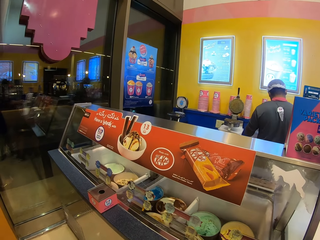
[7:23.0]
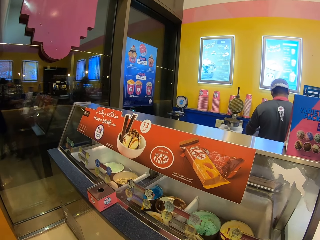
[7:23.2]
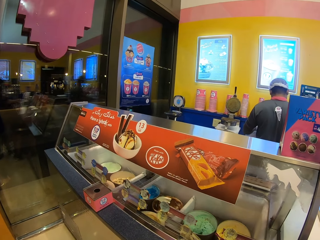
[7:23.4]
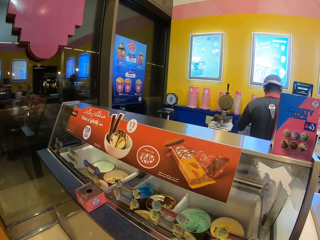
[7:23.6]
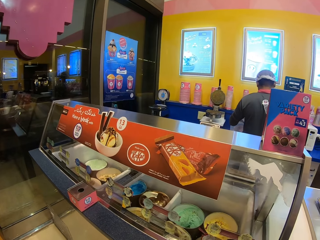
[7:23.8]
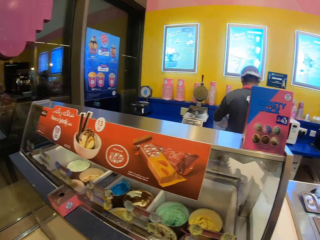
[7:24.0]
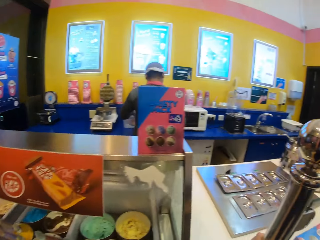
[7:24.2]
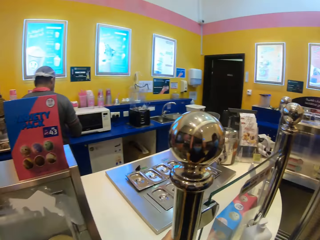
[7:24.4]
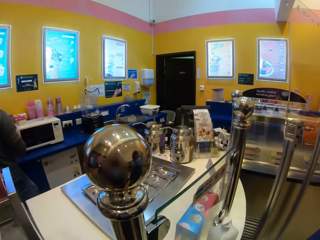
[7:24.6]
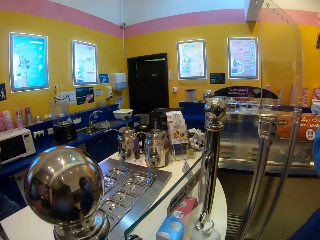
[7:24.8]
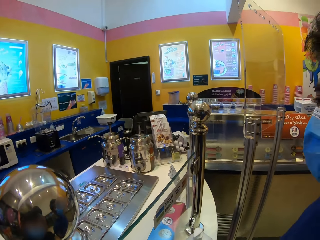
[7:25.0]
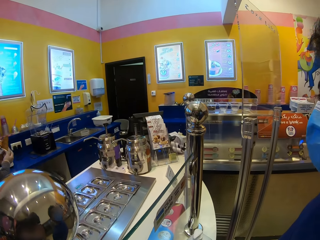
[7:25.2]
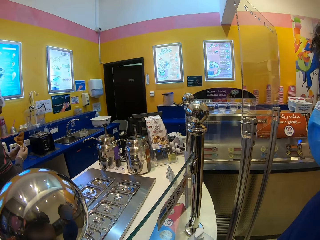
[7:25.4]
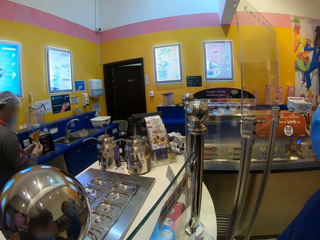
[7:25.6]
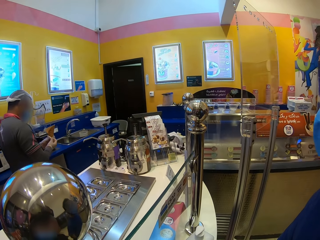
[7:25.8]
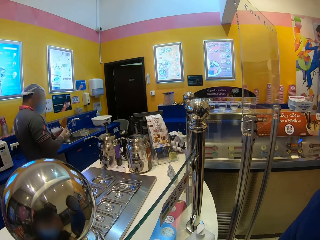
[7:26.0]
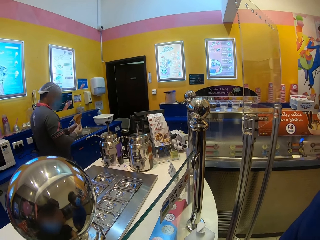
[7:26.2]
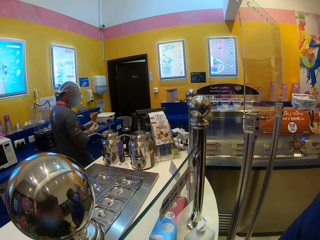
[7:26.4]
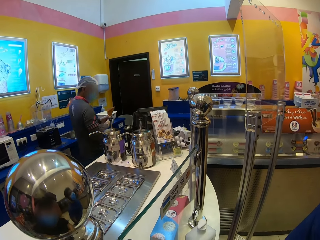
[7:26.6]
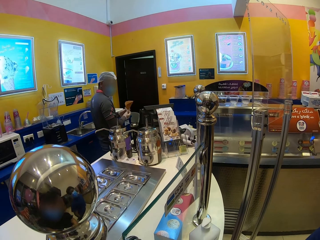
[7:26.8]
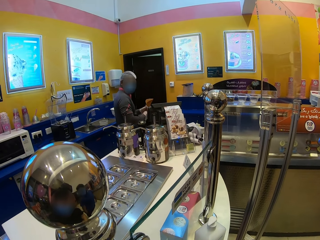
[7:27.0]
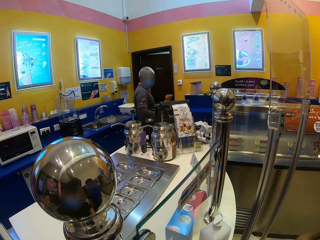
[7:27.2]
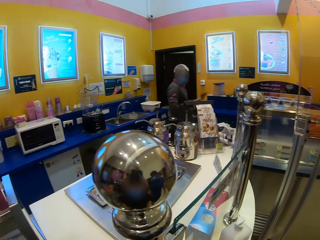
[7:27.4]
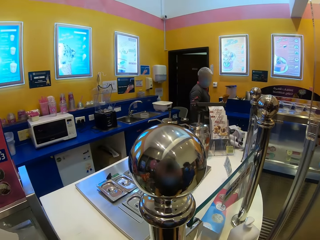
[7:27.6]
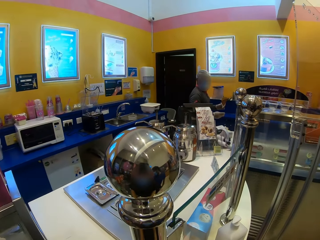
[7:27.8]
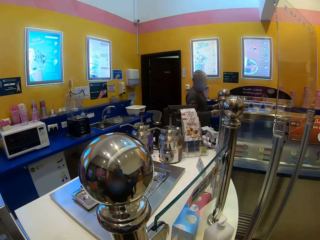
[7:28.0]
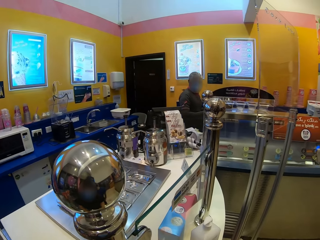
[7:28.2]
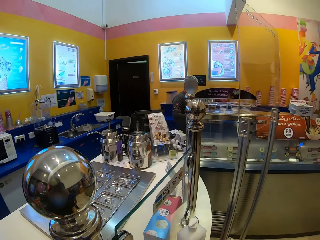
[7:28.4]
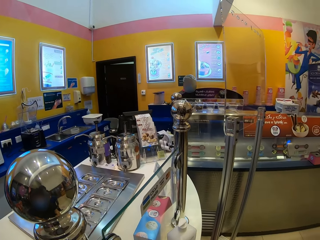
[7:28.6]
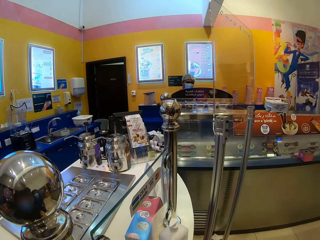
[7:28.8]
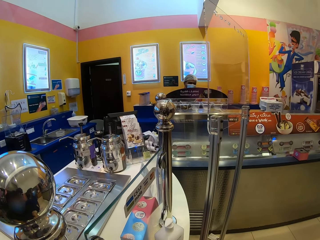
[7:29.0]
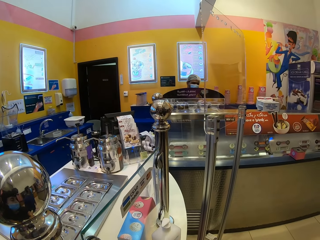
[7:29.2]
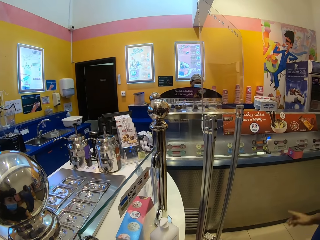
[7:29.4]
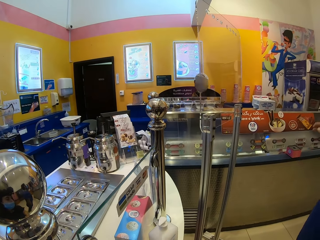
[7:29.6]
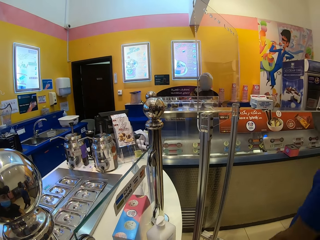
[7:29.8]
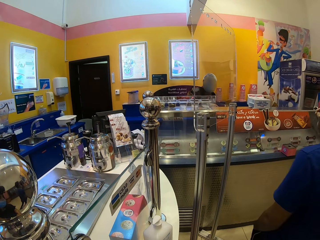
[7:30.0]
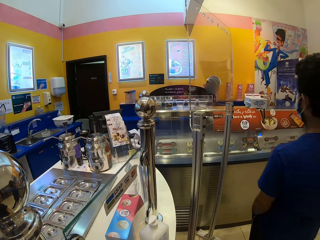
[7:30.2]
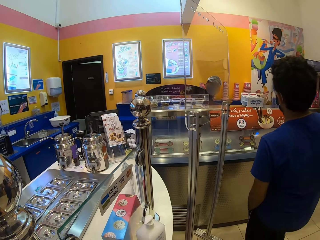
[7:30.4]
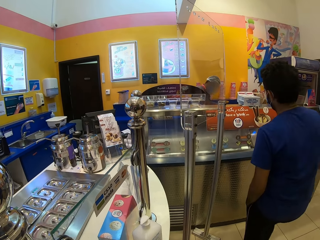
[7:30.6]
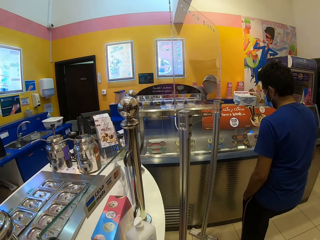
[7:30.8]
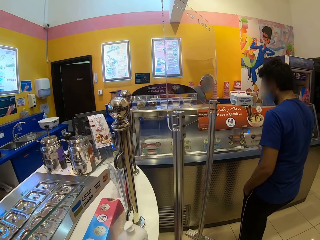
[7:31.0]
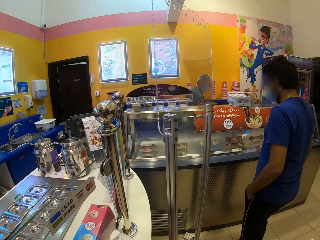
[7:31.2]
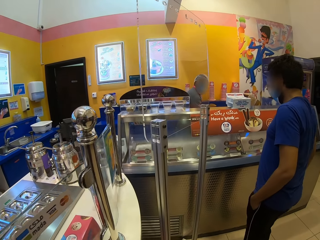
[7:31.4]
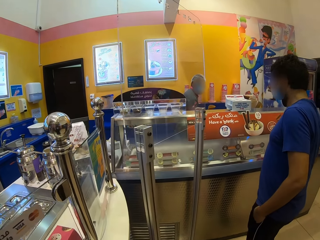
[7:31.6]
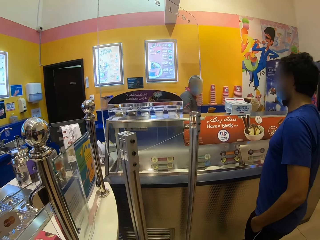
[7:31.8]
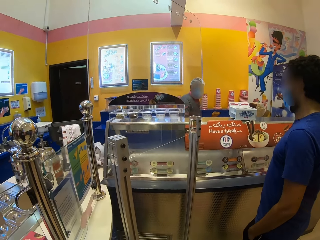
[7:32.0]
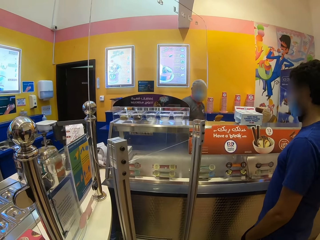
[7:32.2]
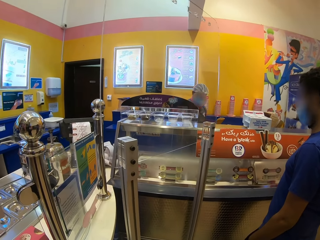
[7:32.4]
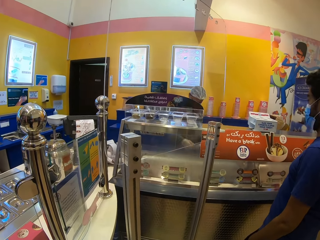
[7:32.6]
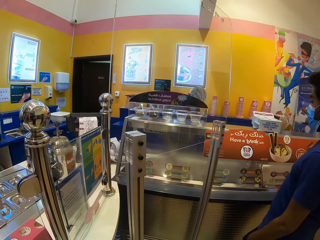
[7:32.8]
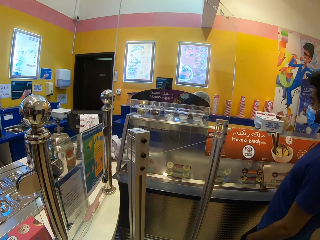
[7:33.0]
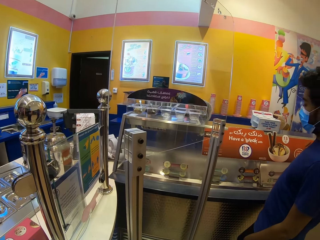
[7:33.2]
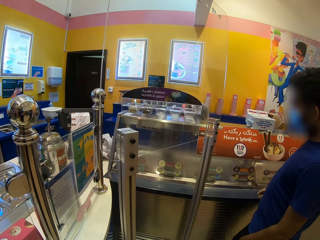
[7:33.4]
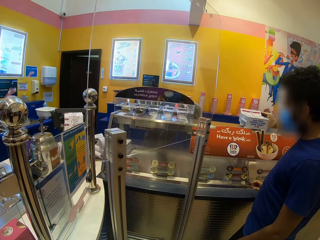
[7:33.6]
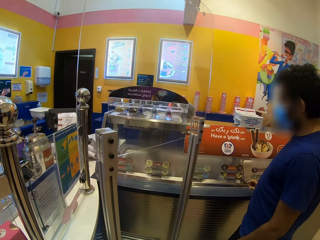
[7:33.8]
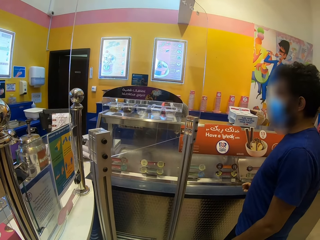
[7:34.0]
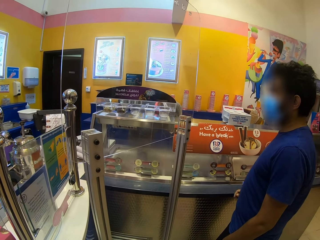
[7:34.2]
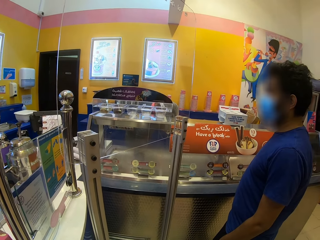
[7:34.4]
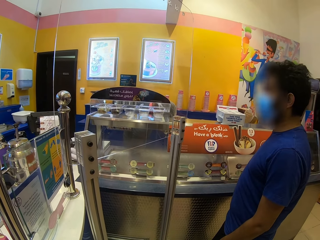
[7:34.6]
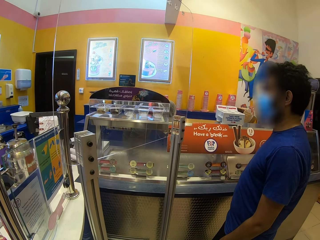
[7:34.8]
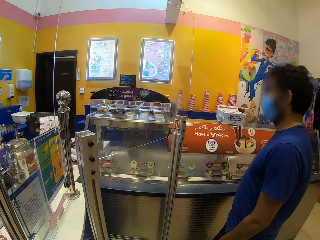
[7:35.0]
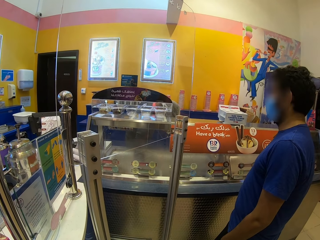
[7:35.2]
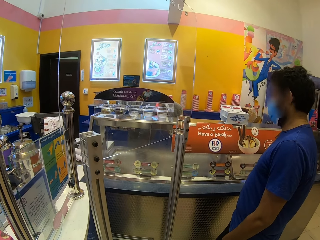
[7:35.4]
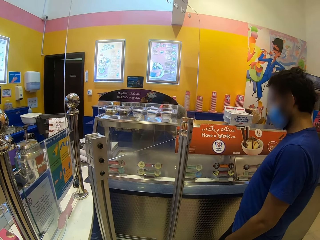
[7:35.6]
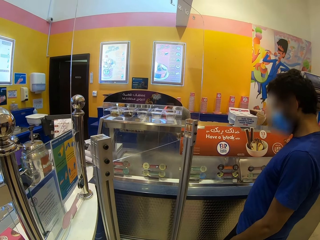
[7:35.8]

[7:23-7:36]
The camera wearer looks at the ice cream store. They move beside the cashier desk.

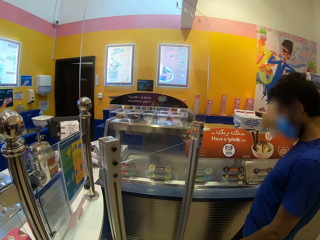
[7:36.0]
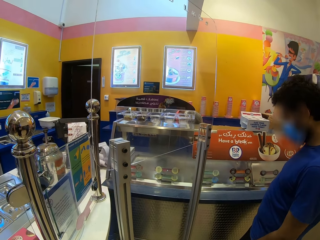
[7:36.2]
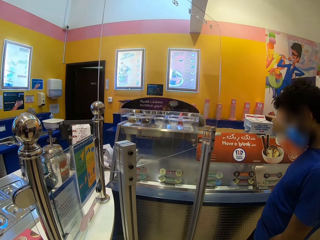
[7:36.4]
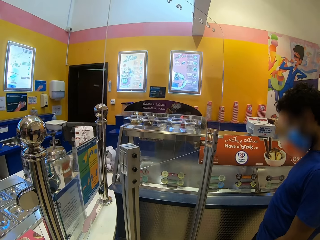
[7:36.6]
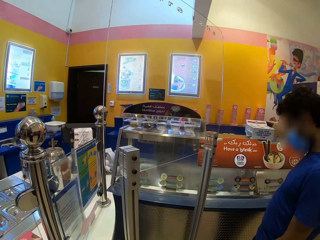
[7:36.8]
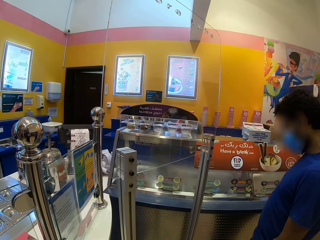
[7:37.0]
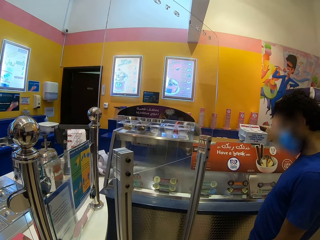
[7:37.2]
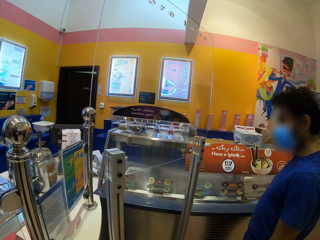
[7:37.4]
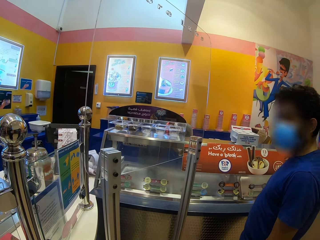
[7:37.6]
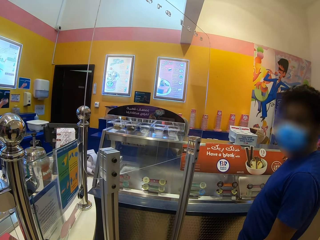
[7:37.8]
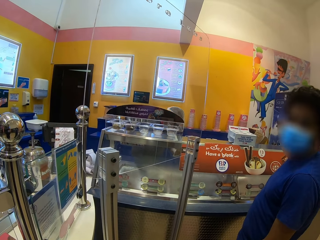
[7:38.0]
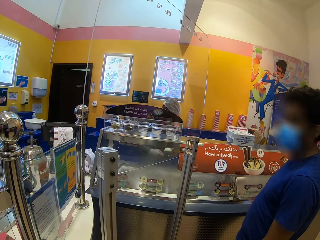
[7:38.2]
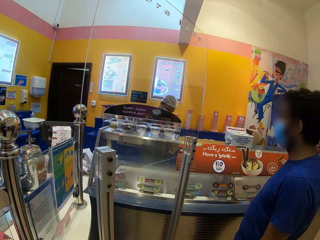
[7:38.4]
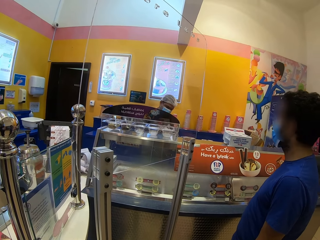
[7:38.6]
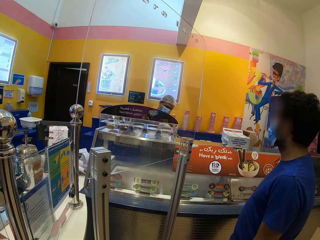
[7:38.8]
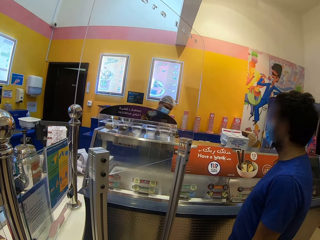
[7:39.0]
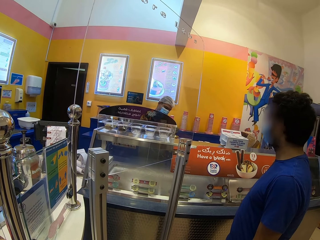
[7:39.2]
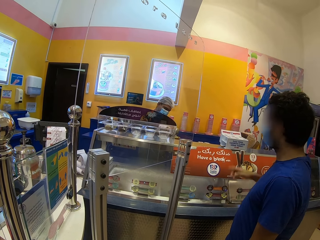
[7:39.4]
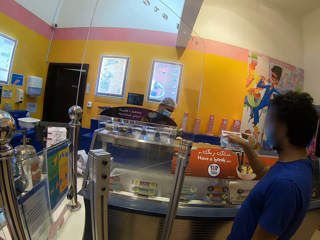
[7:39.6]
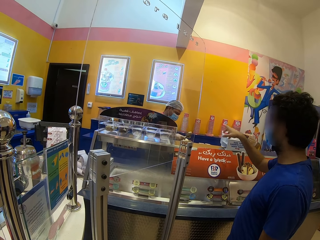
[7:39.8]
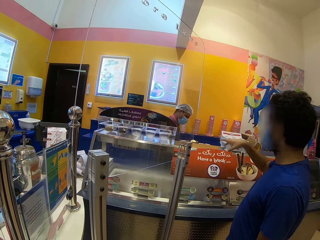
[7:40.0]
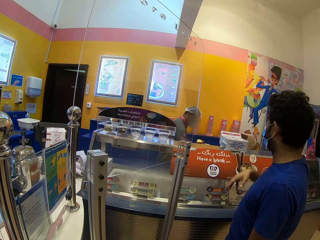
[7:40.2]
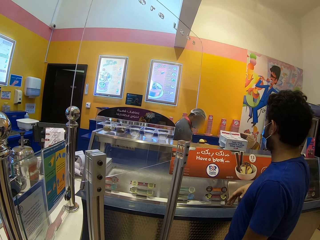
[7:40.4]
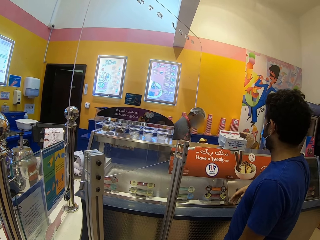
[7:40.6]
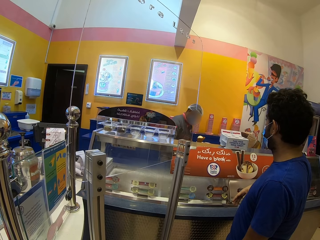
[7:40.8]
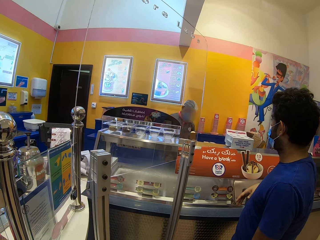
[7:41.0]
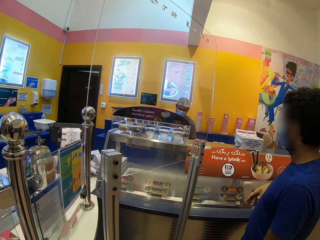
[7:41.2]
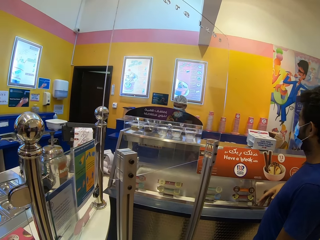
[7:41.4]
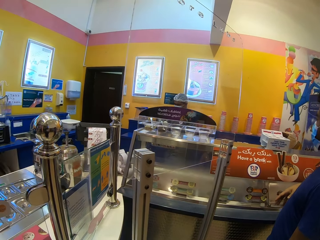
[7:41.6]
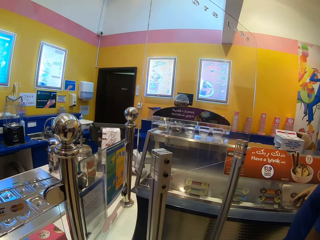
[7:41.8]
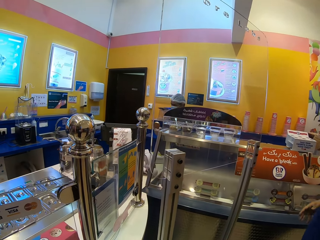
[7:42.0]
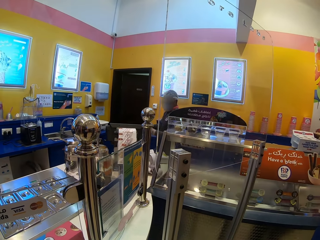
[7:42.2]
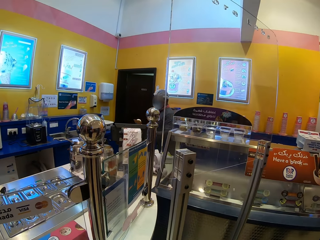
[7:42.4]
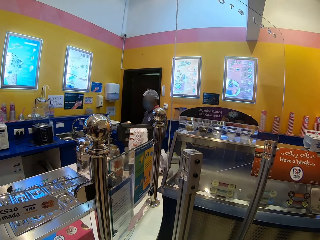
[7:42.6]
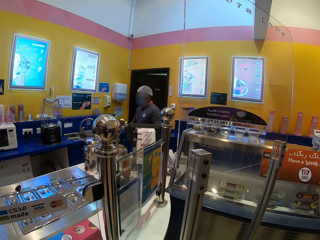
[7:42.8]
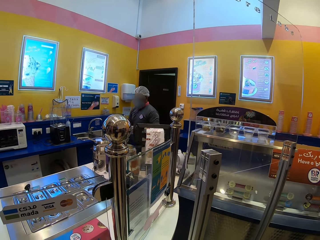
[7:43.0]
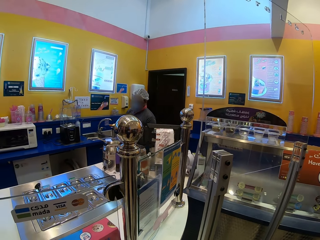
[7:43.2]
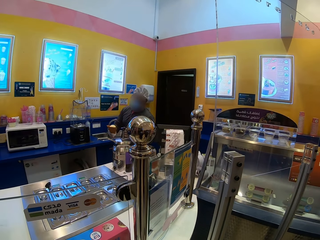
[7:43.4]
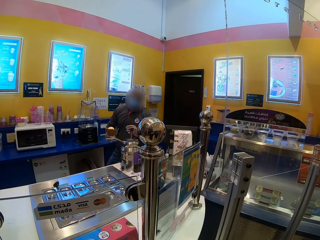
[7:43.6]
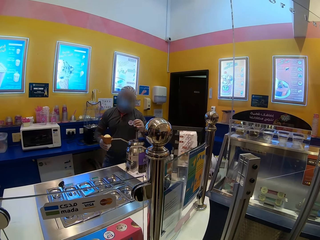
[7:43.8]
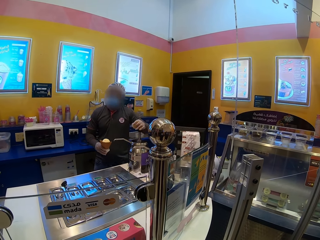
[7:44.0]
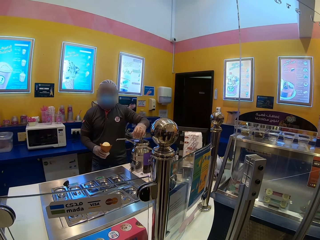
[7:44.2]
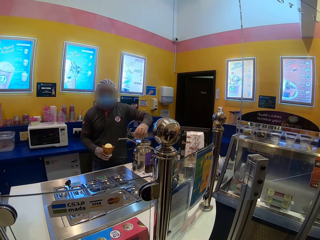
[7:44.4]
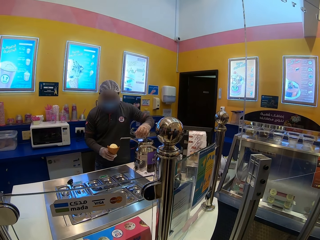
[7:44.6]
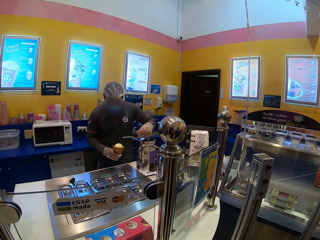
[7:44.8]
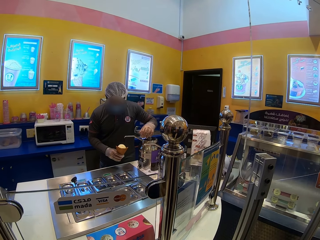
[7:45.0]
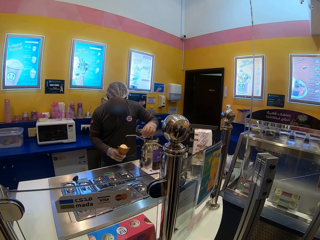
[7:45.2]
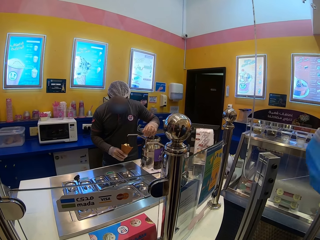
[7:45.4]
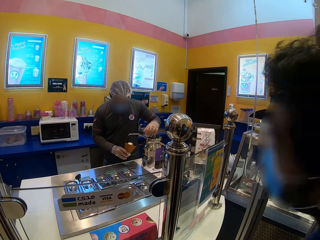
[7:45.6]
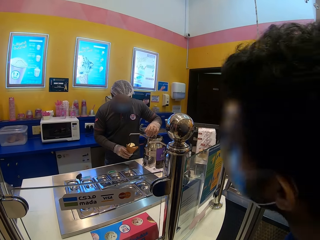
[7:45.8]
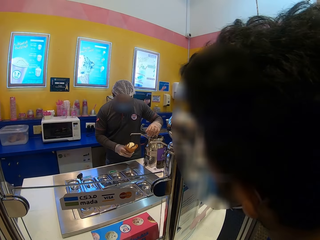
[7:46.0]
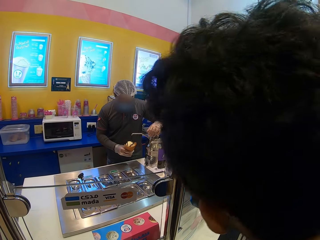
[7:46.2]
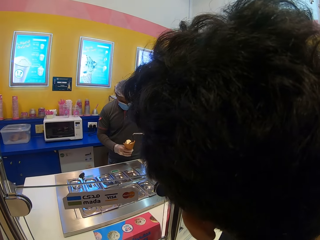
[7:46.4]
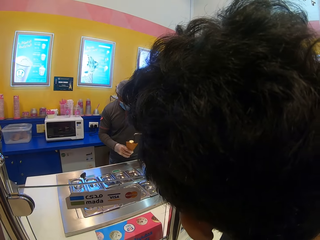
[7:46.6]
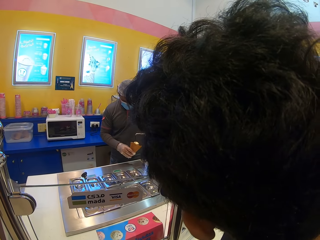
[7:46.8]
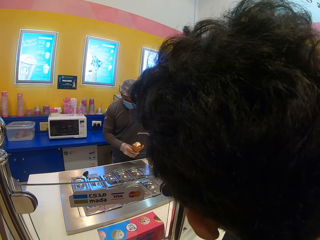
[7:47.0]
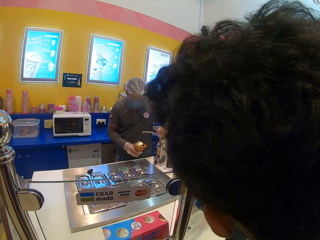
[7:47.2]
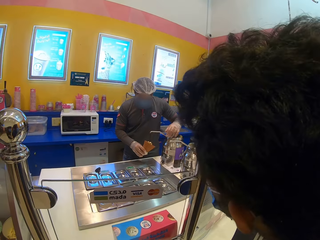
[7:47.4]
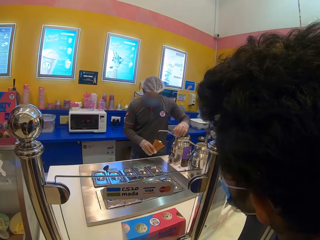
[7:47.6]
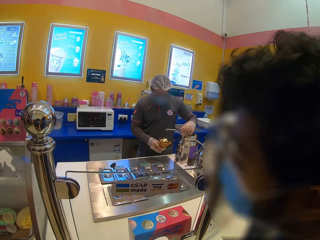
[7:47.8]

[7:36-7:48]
The camera wearer looks at a man.
